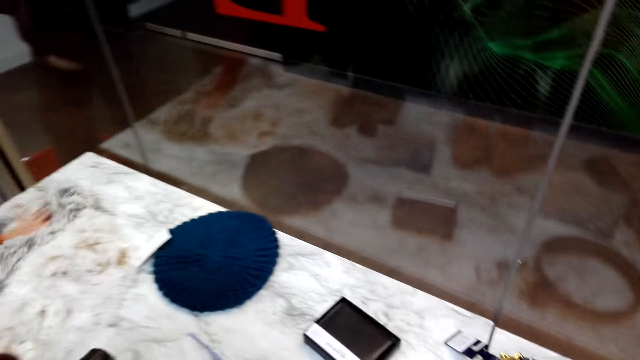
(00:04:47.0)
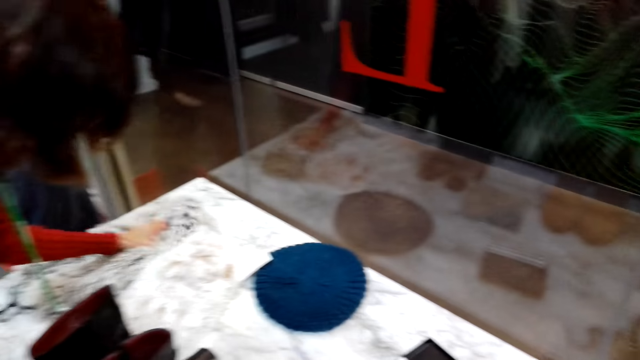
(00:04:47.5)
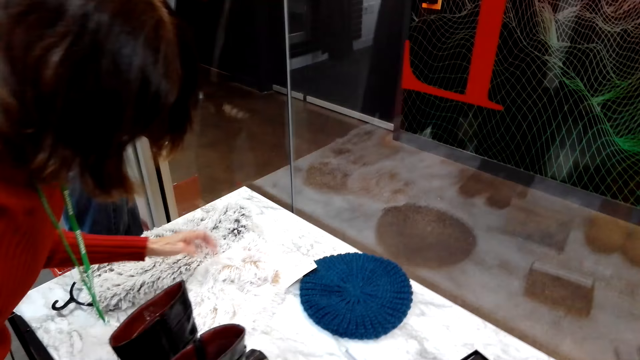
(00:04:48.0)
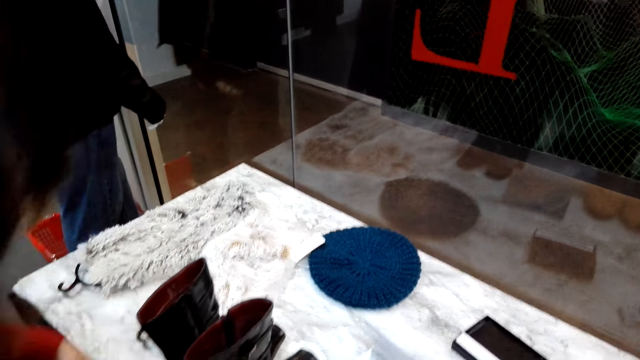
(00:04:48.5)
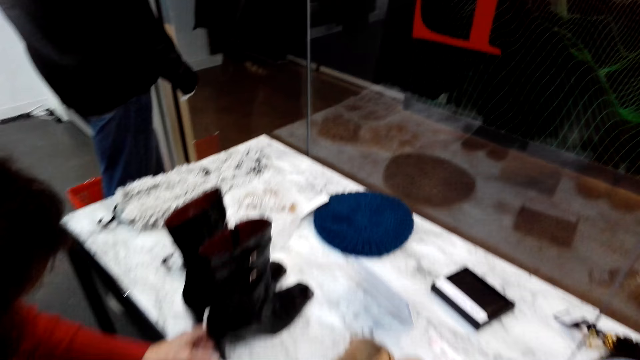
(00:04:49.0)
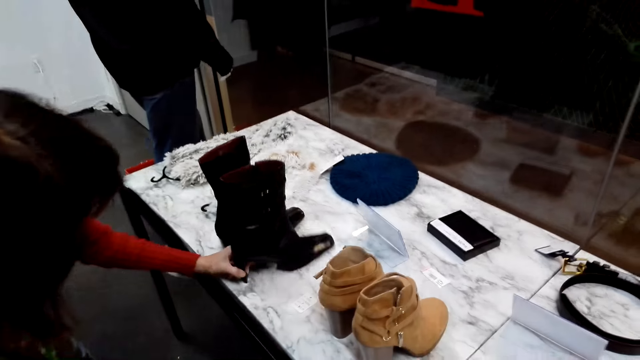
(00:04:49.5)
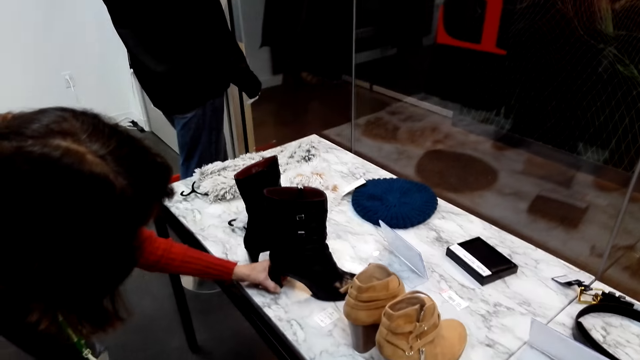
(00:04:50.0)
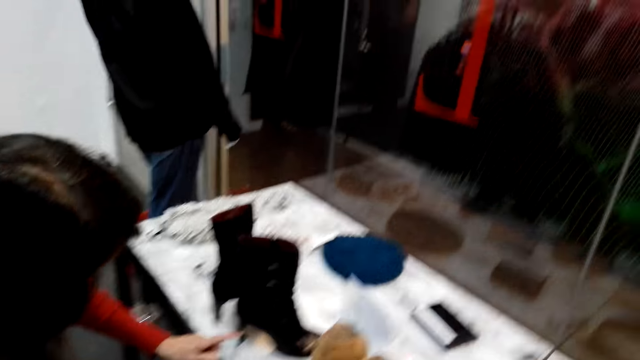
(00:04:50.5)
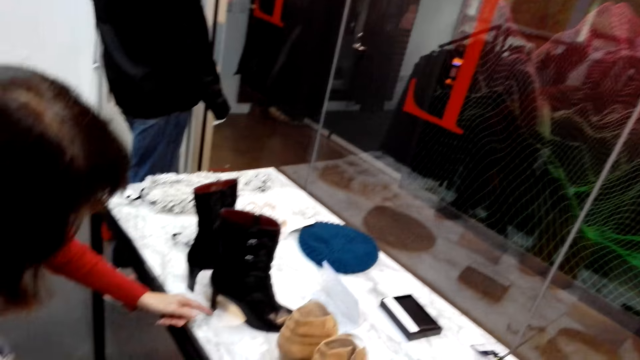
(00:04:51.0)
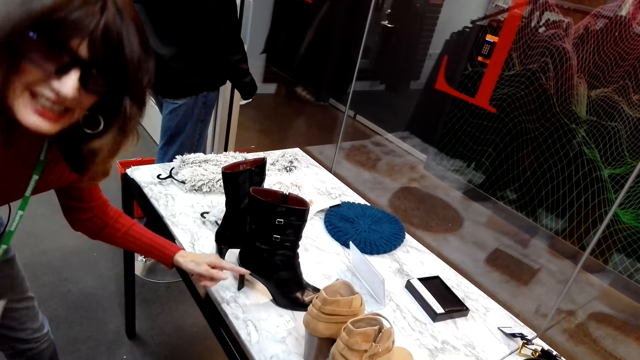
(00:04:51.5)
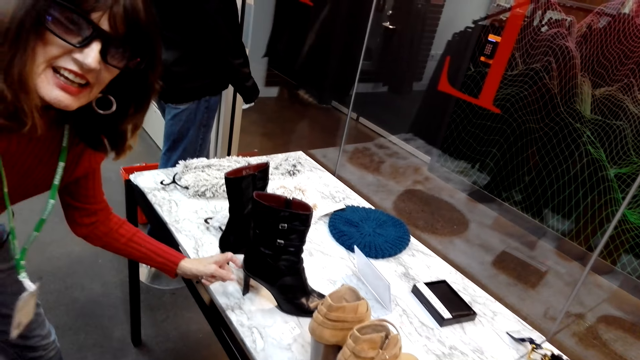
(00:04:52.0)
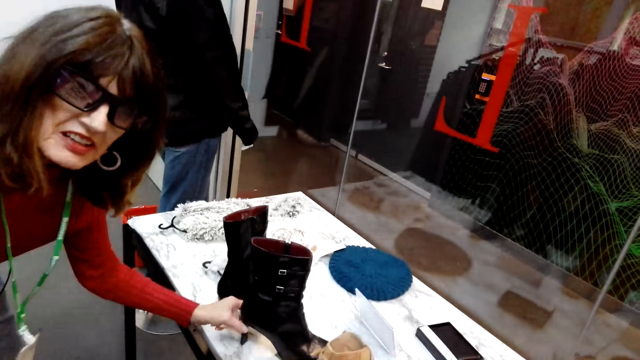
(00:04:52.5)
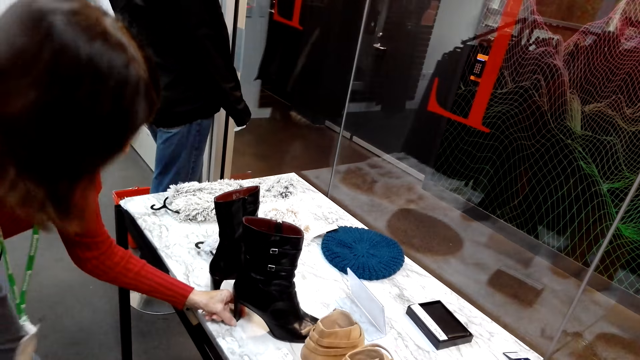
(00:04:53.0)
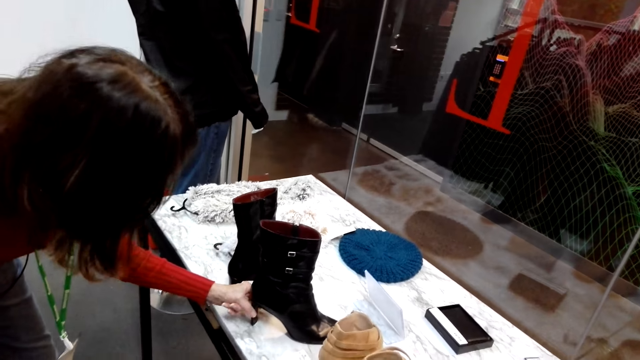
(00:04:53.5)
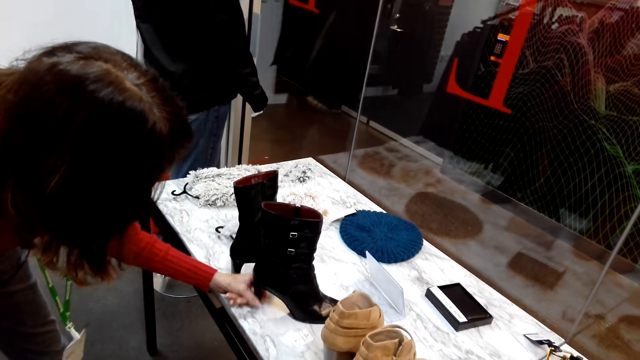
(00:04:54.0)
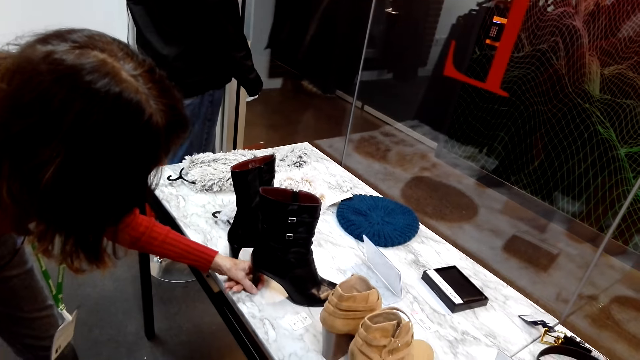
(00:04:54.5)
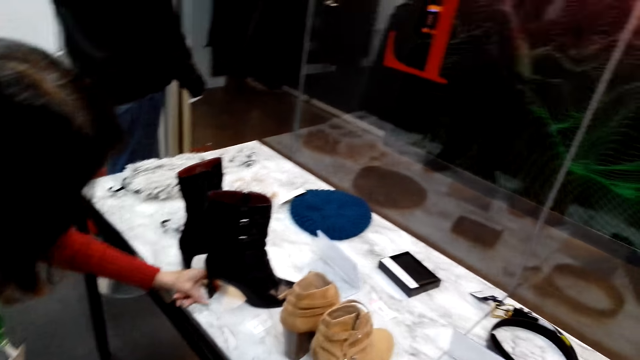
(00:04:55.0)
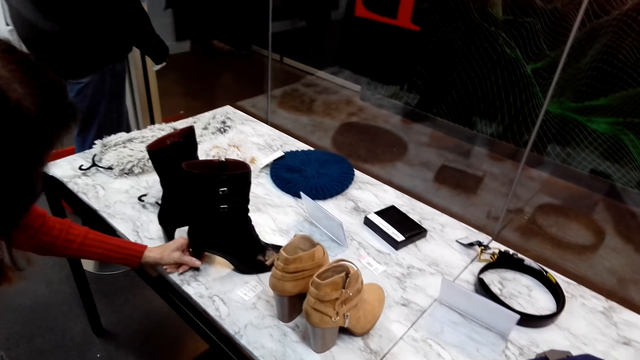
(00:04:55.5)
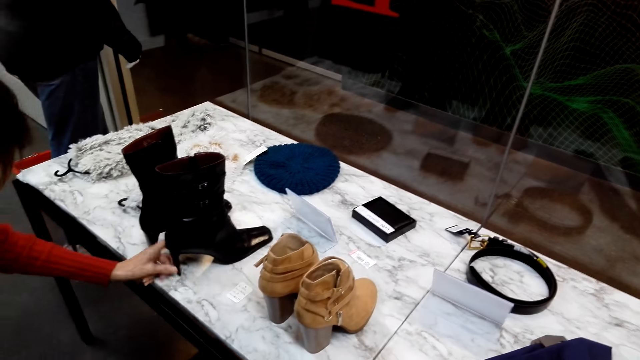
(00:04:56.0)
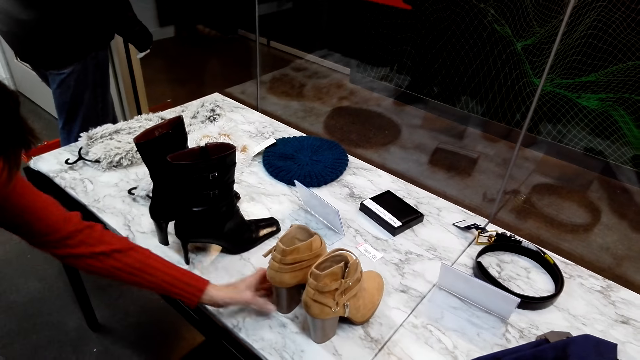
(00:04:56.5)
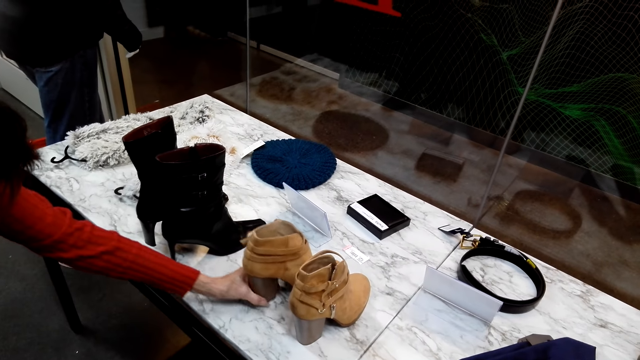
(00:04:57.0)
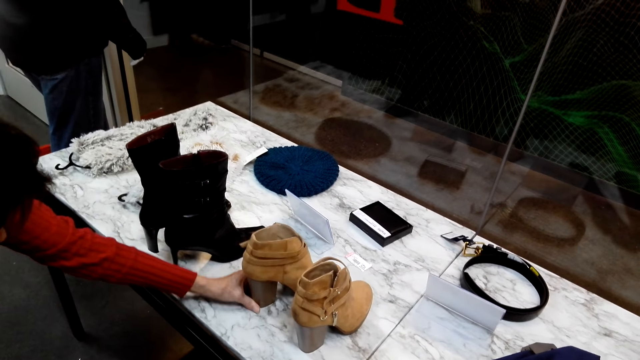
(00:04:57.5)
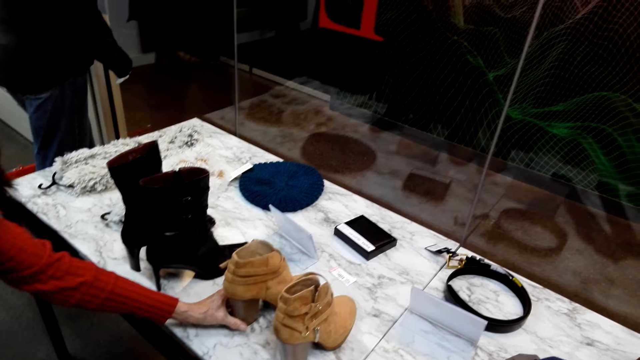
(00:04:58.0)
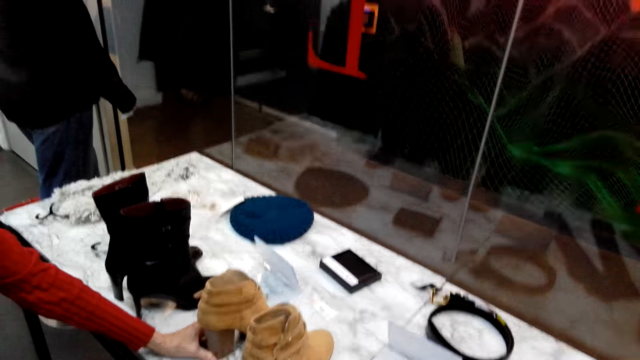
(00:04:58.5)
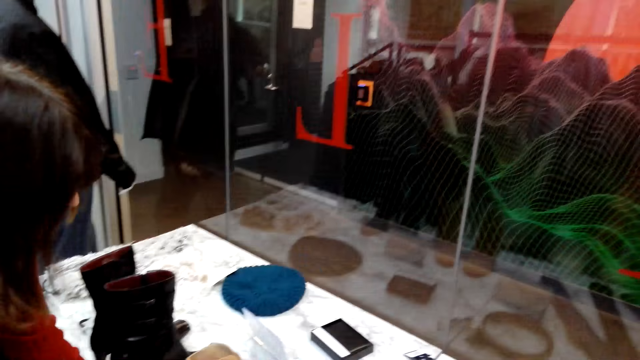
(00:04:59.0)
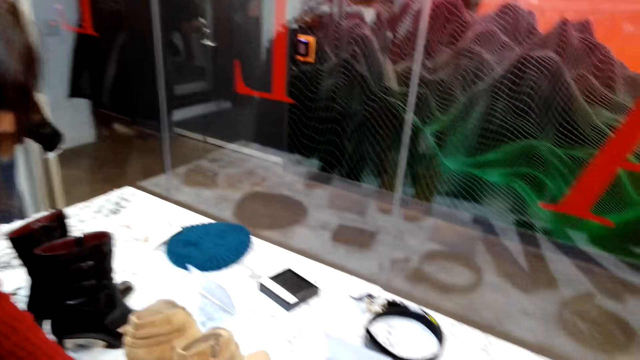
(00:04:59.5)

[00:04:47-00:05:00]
A woman checks something. The woman checks heels. The camera wearer converses with the woman. The woman checks heels. The camera wearer converses with the woman.

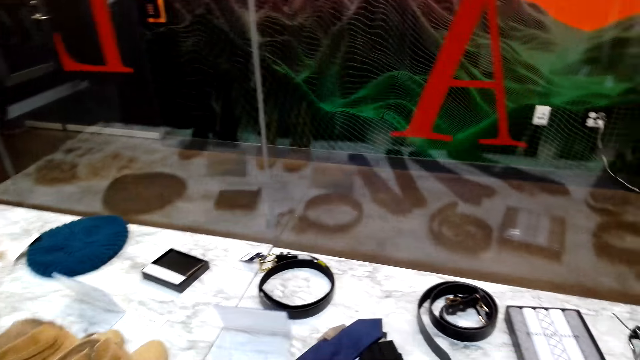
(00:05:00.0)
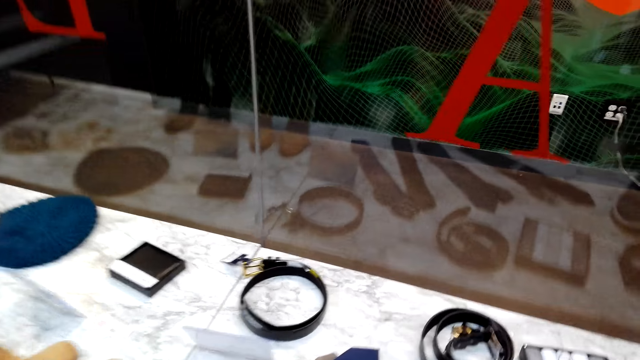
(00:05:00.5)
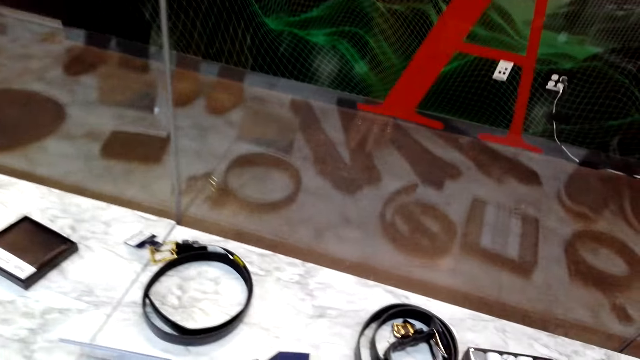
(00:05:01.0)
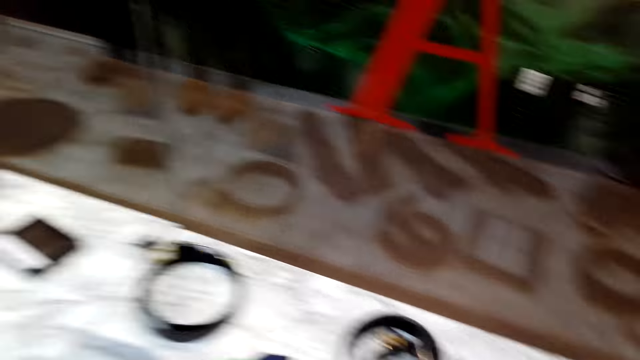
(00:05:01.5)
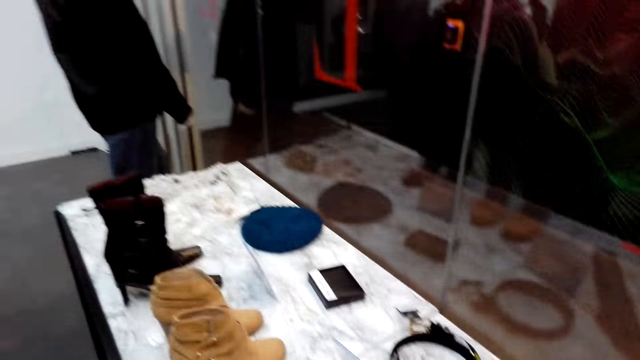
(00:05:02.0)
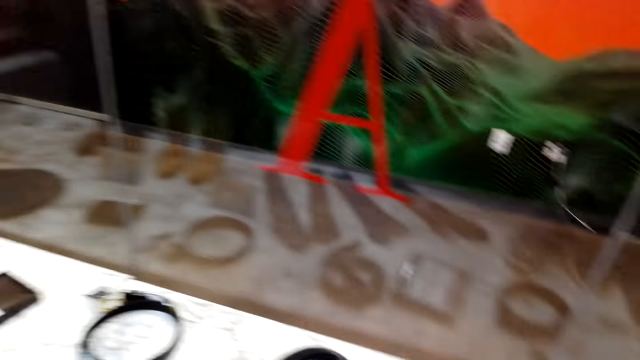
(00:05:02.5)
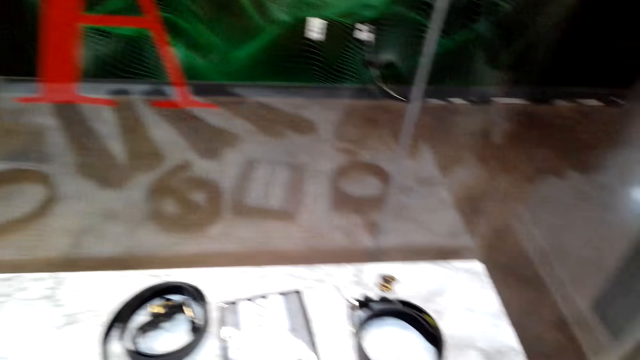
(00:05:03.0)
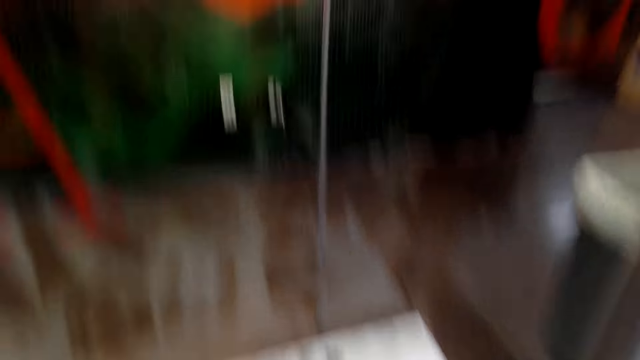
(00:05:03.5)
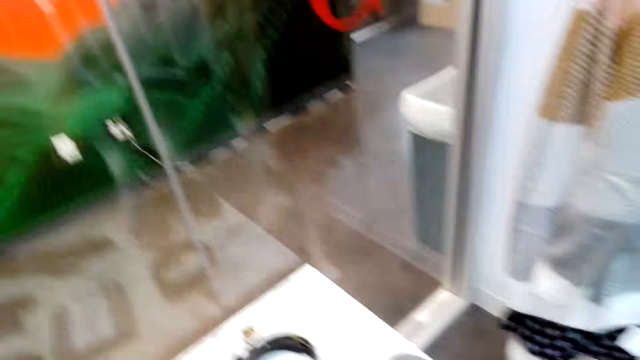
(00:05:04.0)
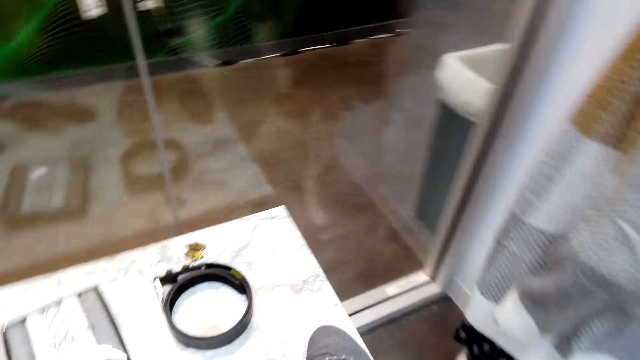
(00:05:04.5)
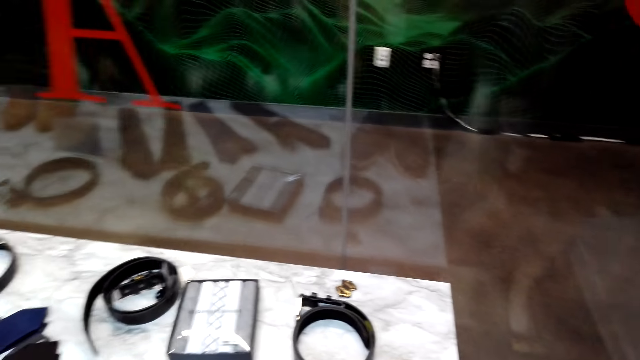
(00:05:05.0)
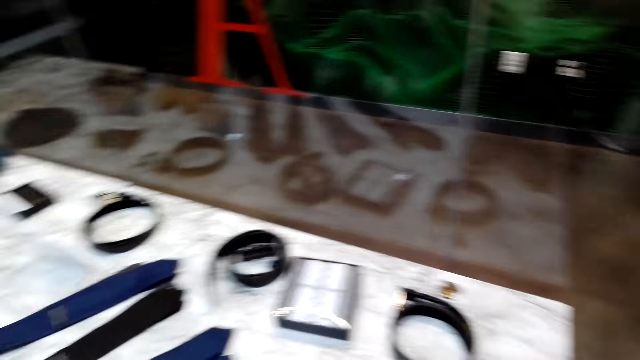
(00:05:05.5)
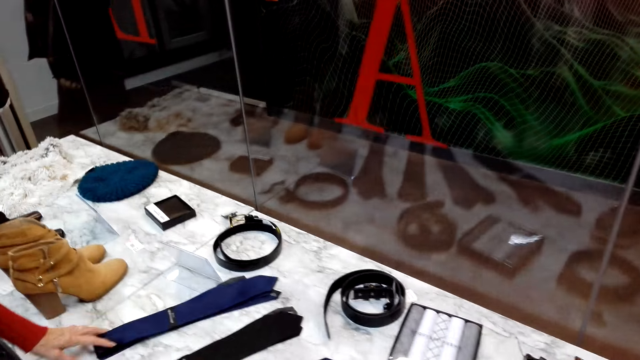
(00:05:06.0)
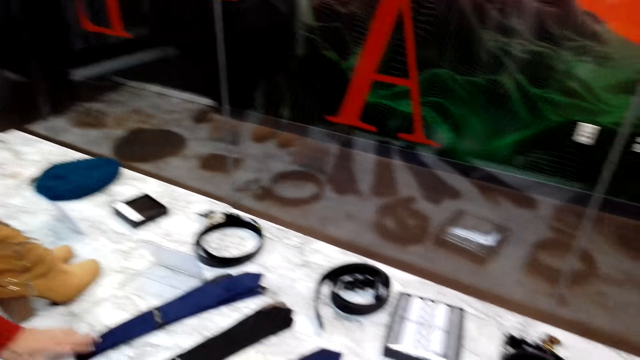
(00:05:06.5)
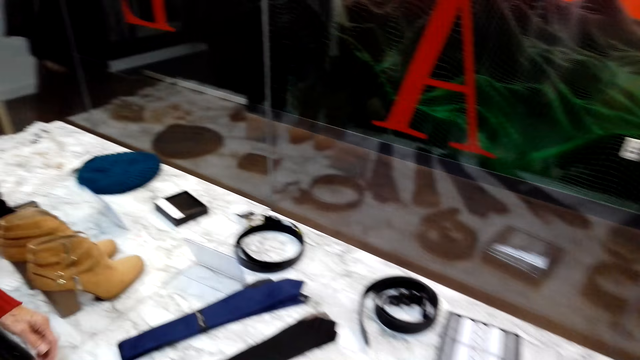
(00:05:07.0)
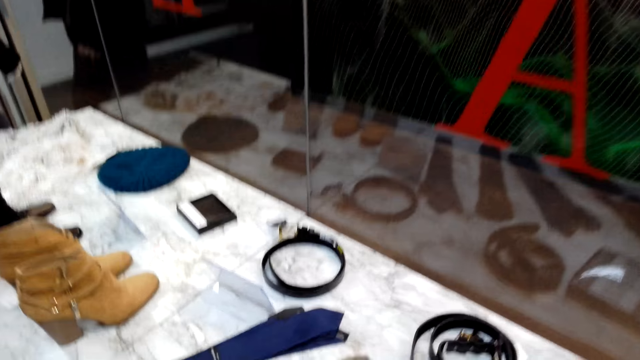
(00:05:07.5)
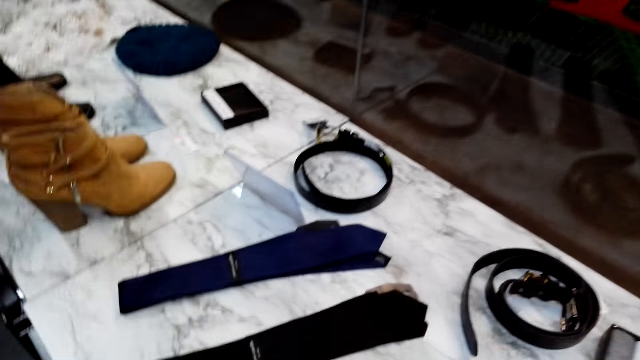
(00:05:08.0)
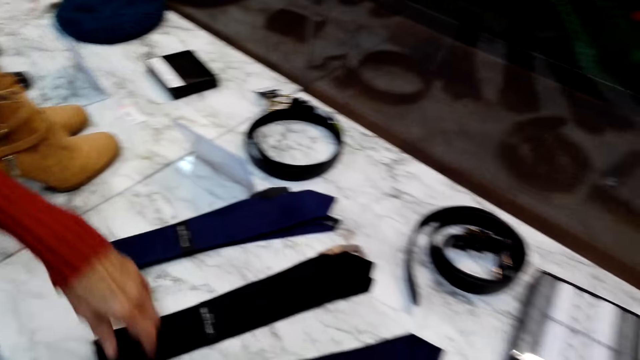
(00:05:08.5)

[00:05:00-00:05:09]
The camera wearer looks around the shop. A woman holds ties. The camera wearer looks around the shop.
